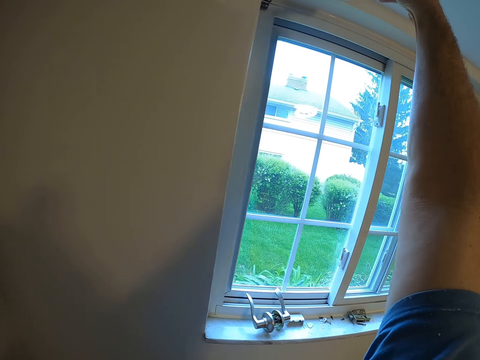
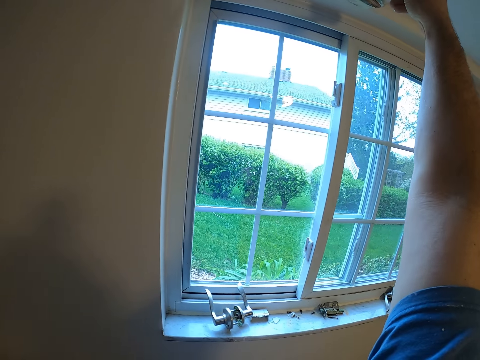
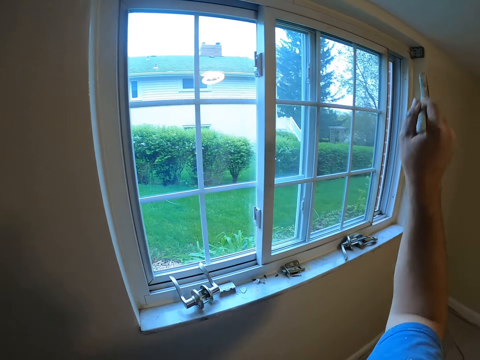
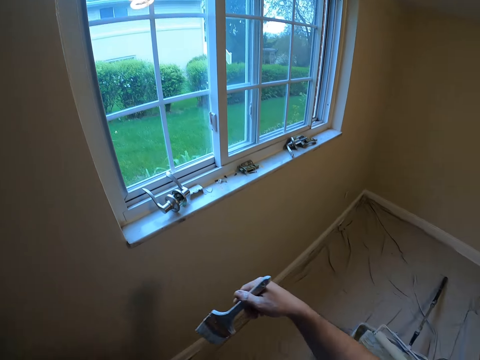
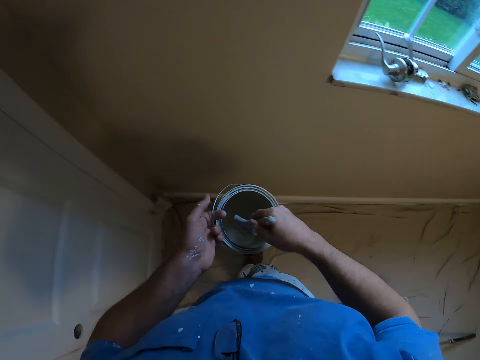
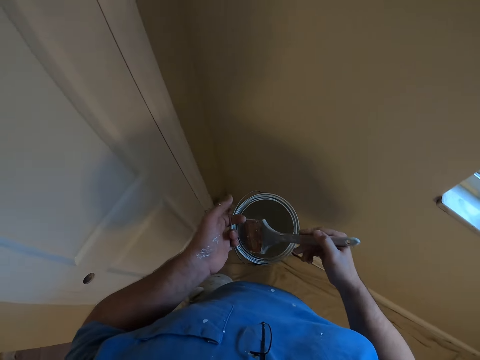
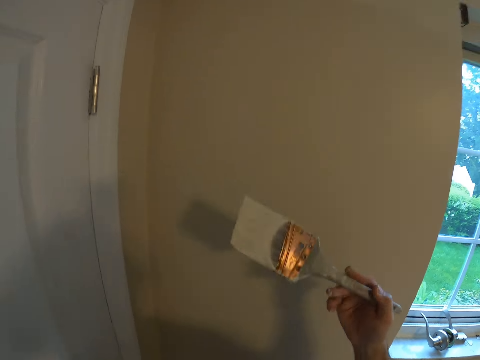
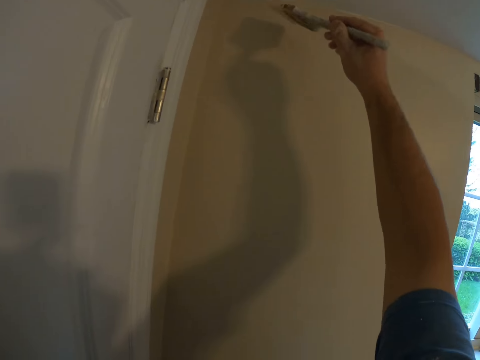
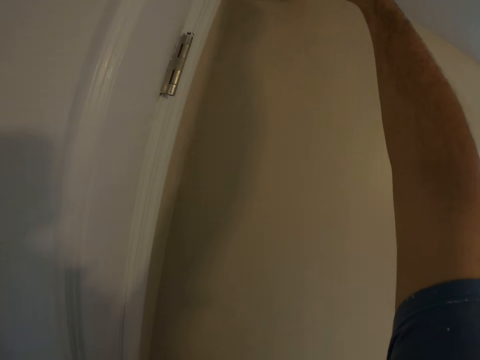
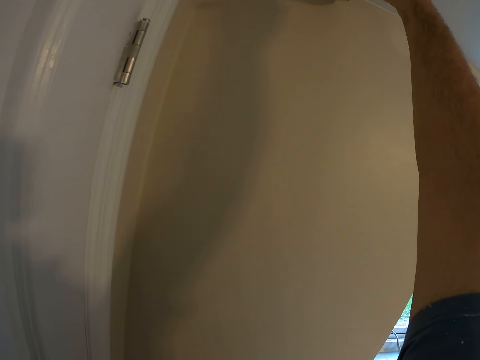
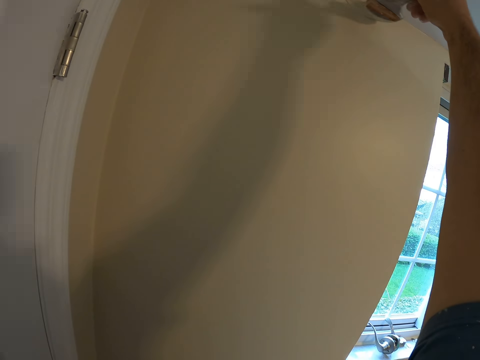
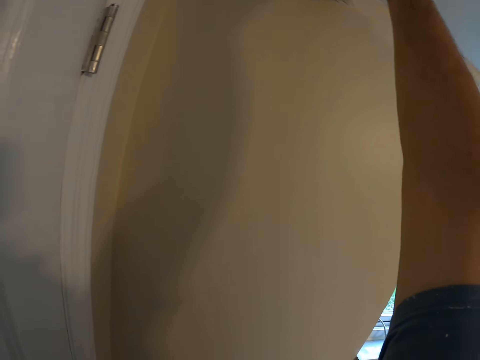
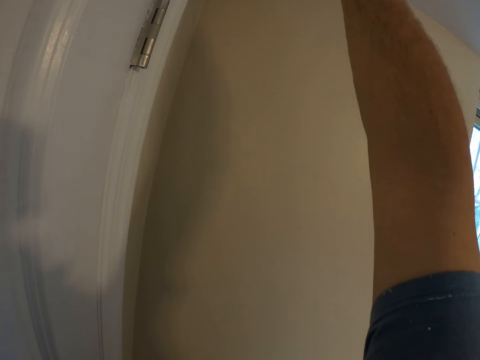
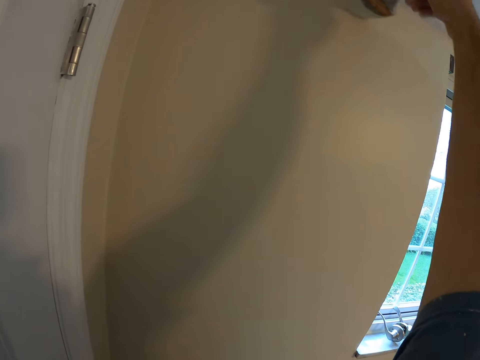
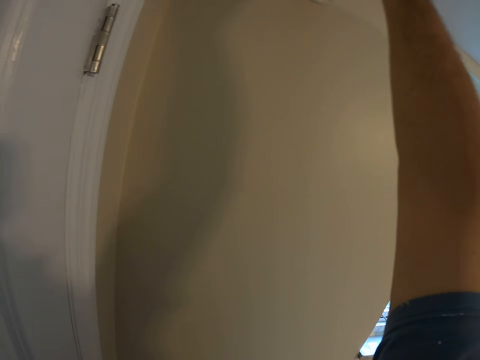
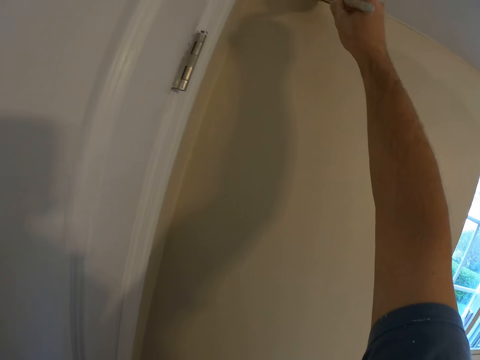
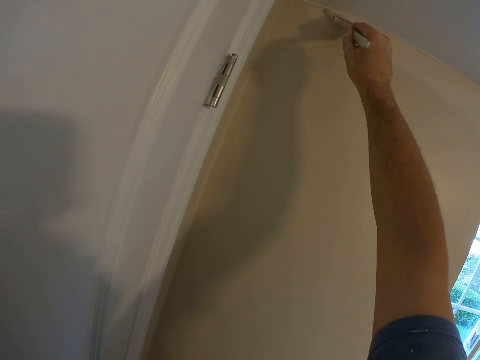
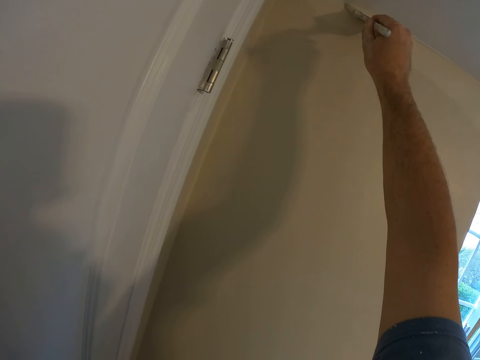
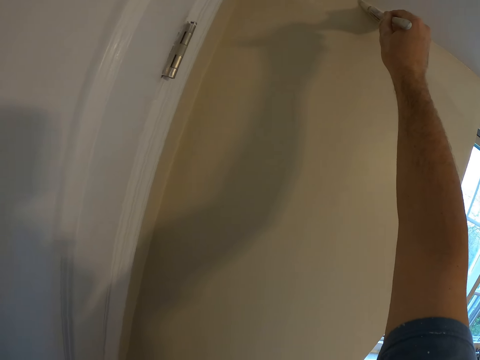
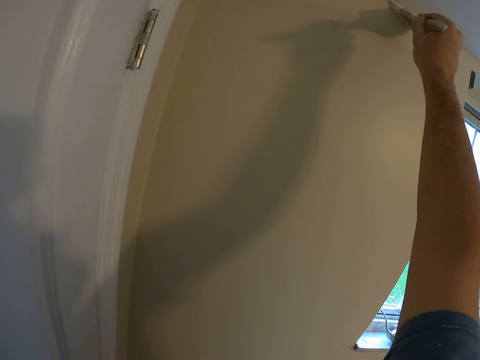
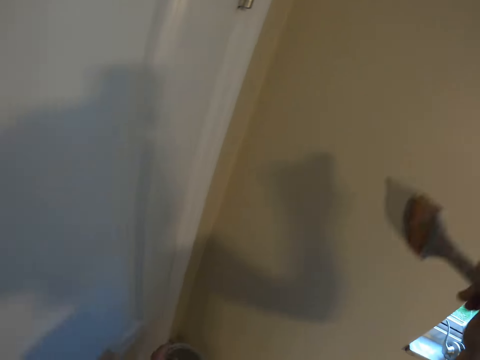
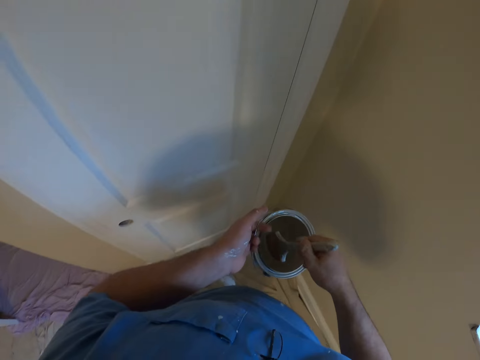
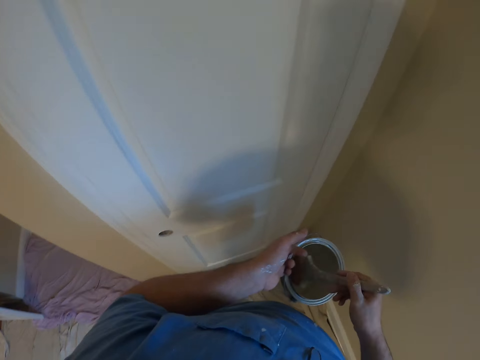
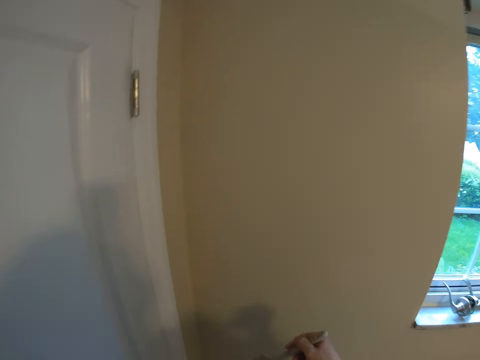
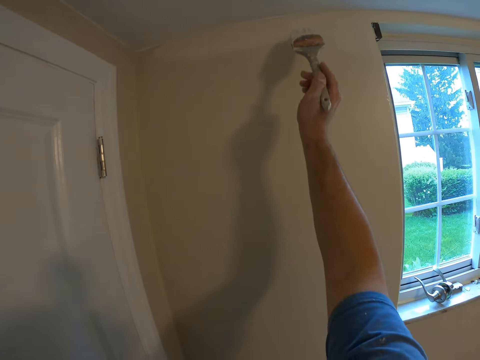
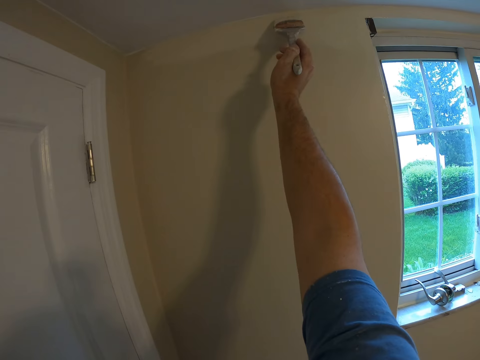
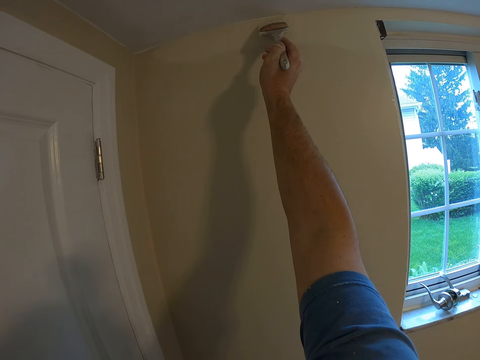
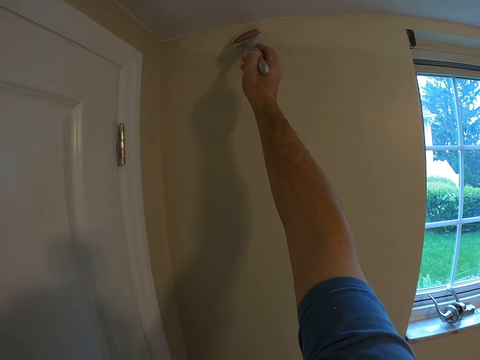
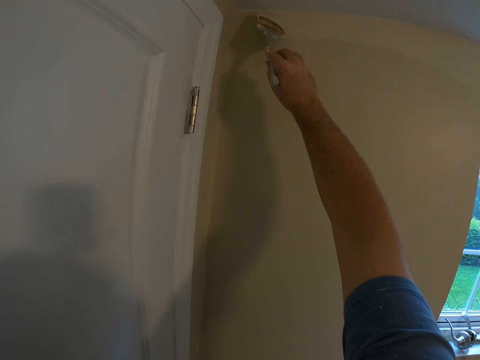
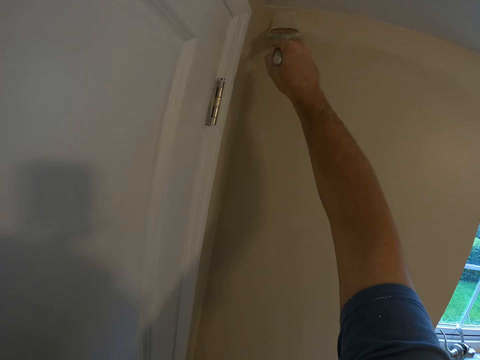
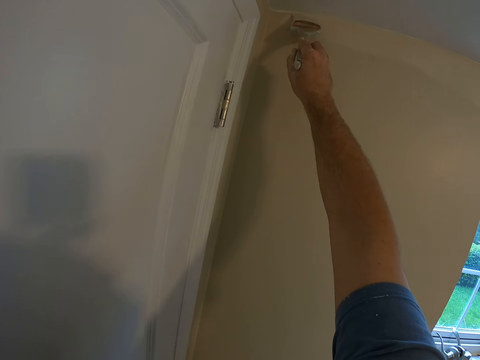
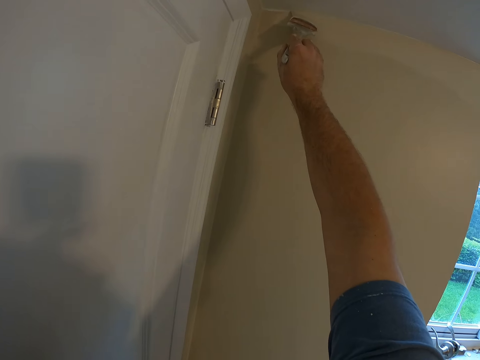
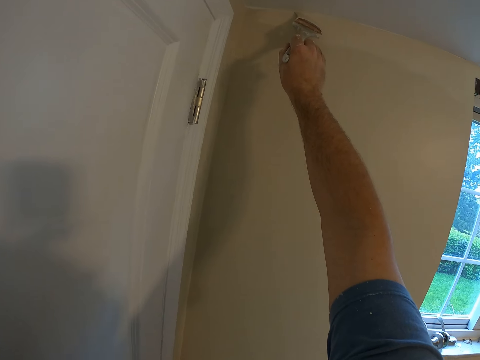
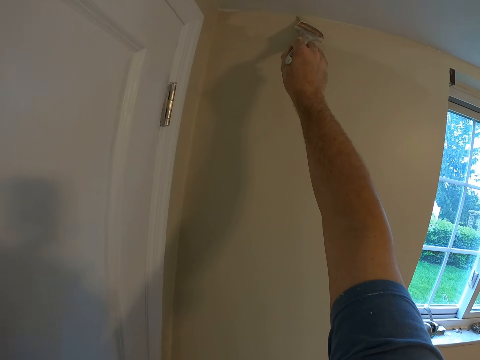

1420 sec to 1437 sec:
The camera wearer dips the paint brush into the paint bucket. They paint the wall with the paint brush. They dip the paint brush into the paint bucket. They paint the wall with the paint brush.

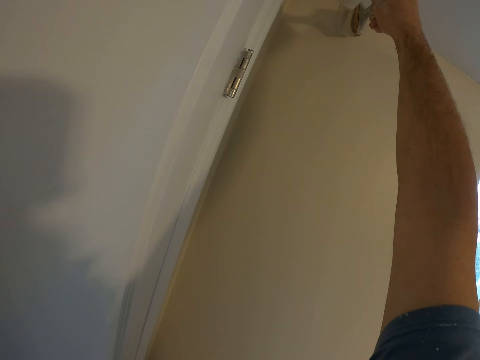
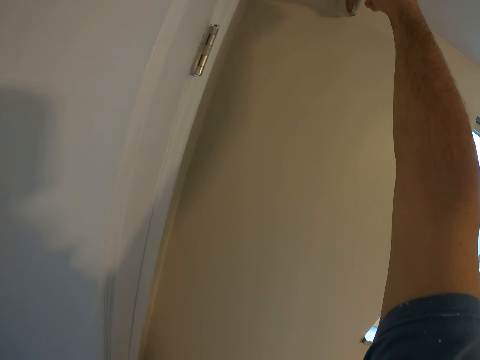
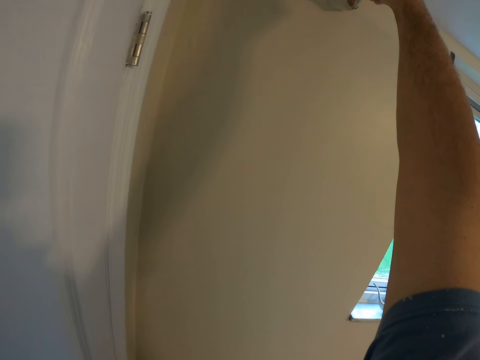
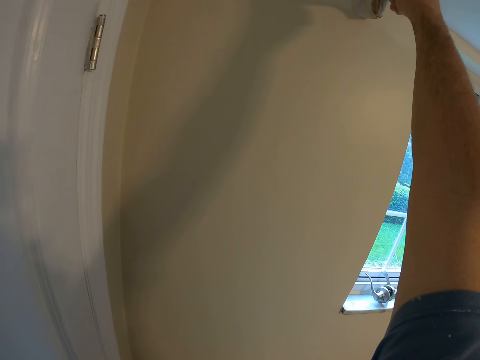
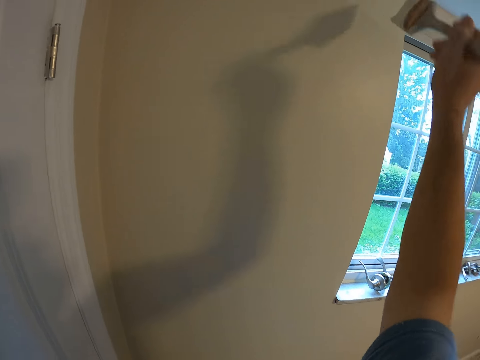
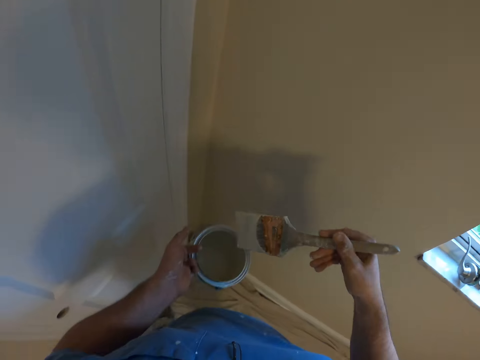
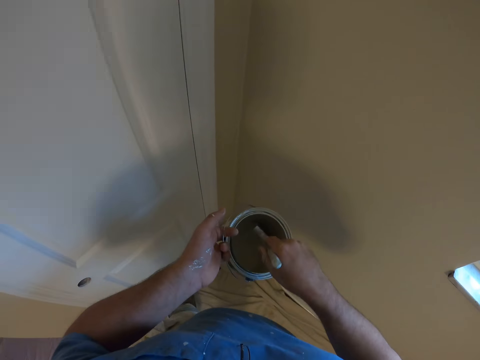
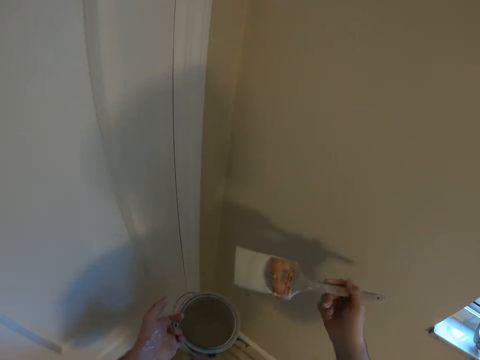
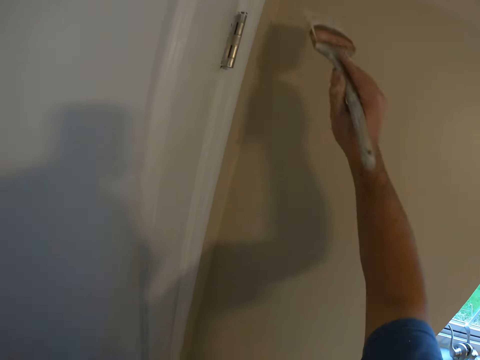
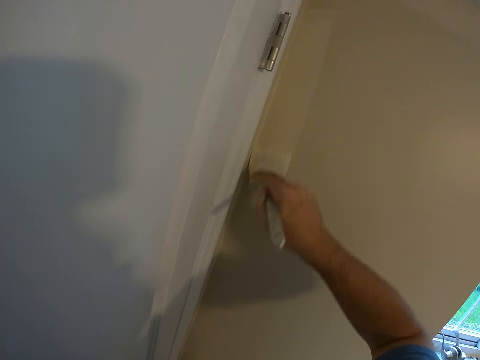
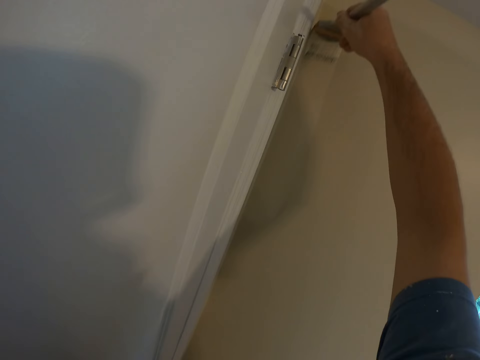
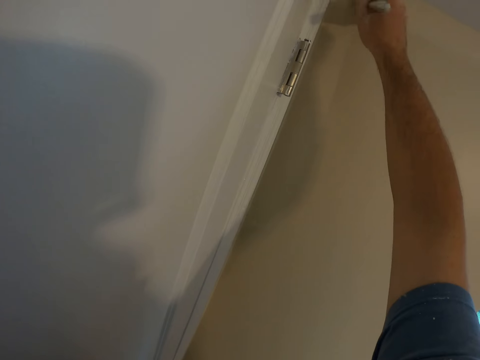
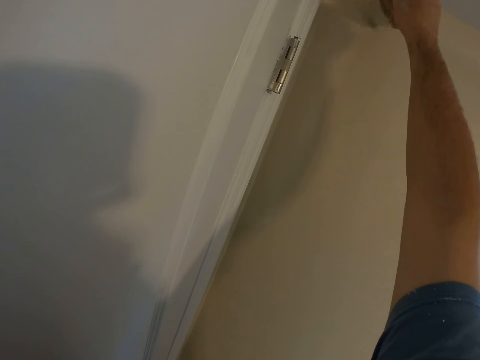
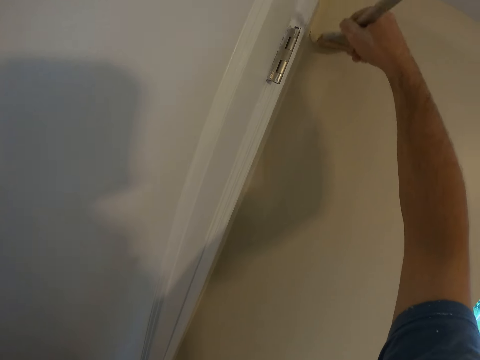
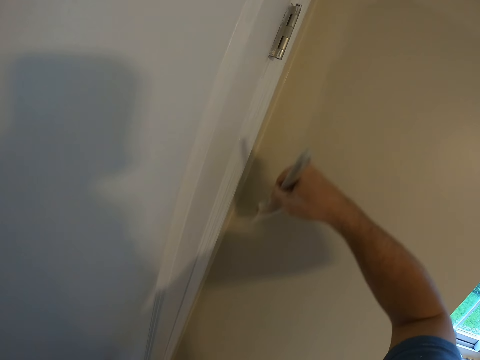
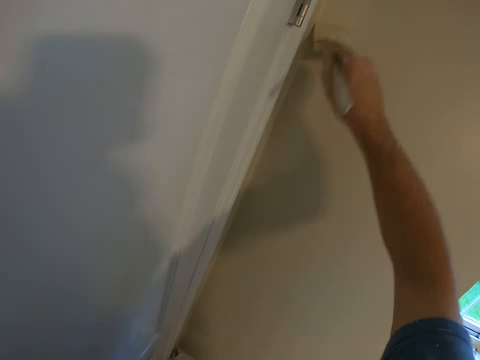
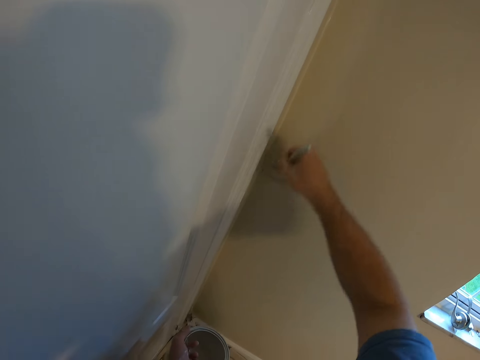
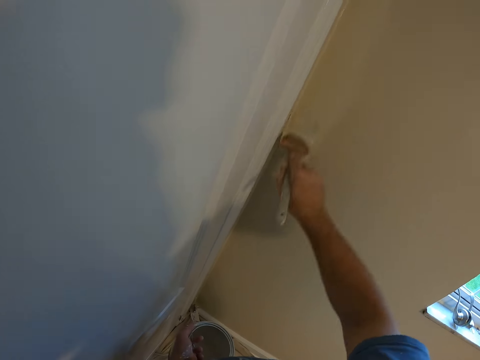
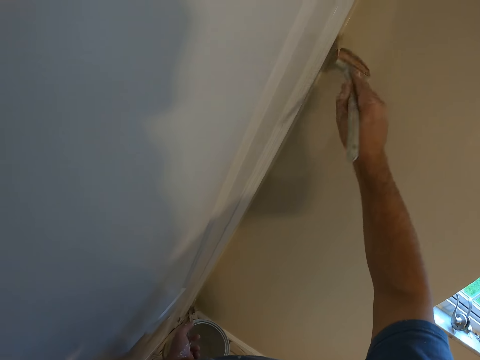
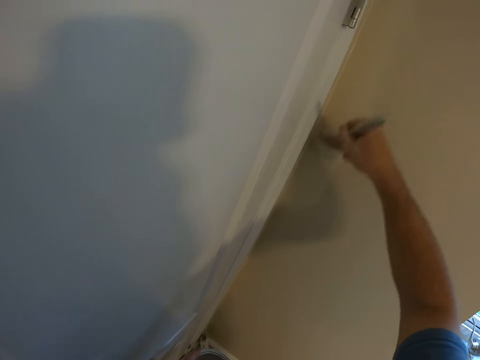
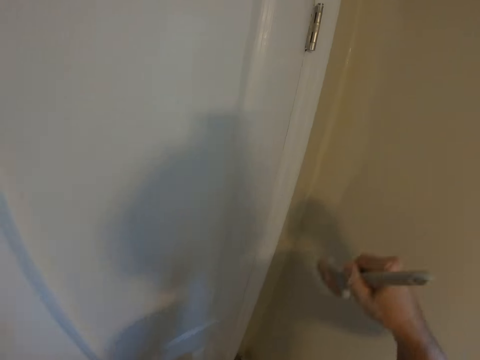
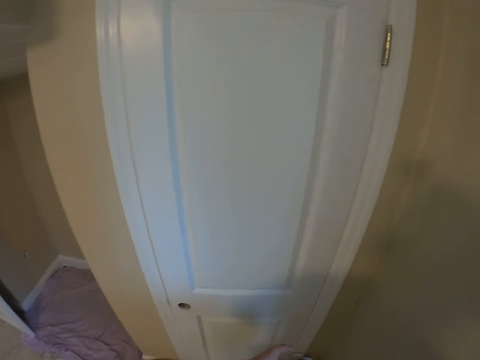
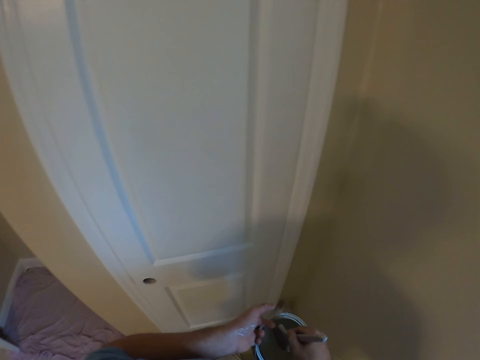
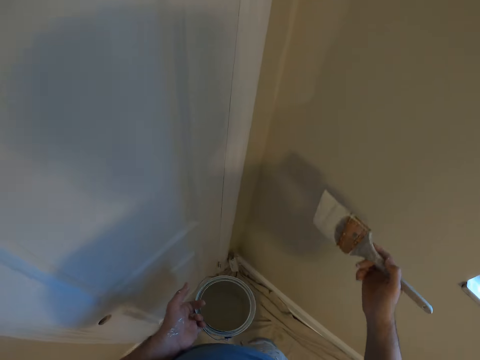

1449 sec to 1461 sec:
The camera wearer dips the paint brush into the paint bucket. They paint the wall with the paint brush. They dip the paint brush into the paint bucket.
